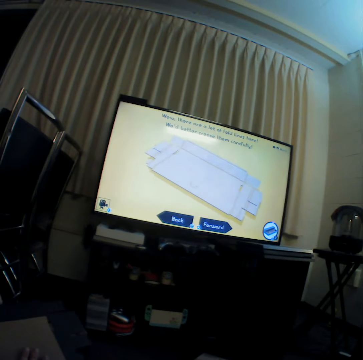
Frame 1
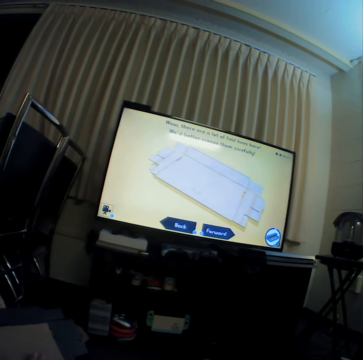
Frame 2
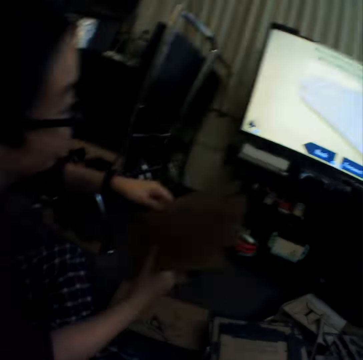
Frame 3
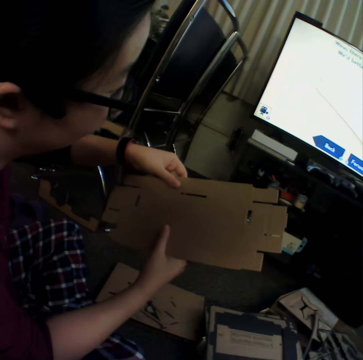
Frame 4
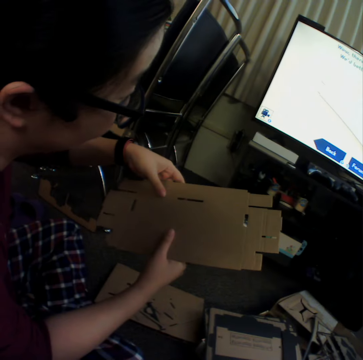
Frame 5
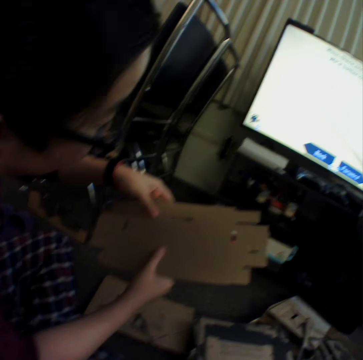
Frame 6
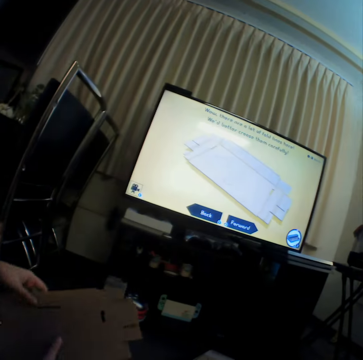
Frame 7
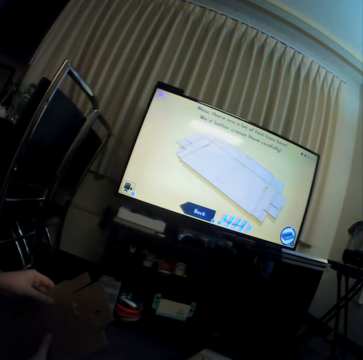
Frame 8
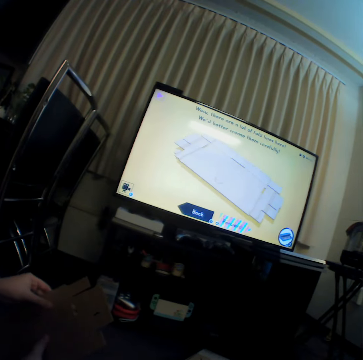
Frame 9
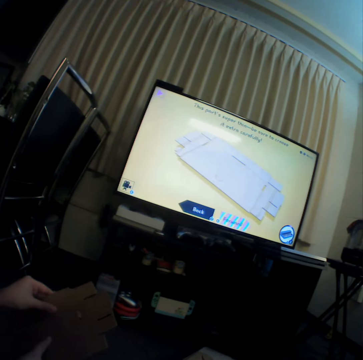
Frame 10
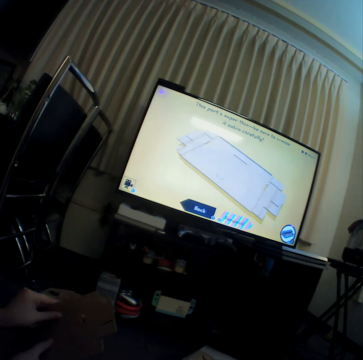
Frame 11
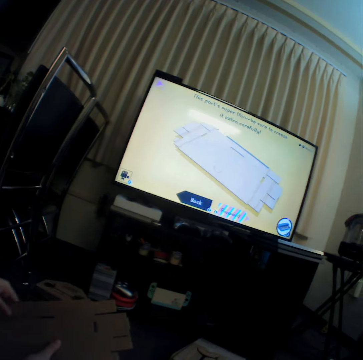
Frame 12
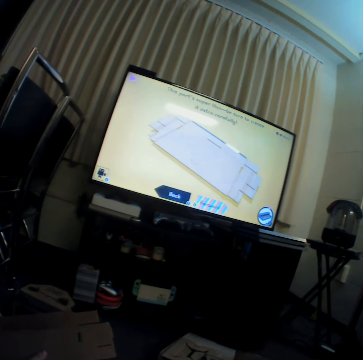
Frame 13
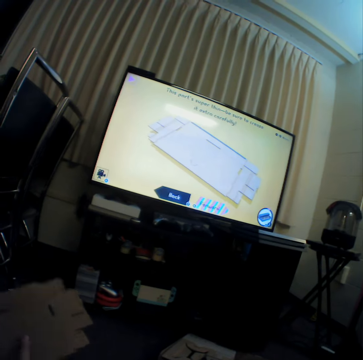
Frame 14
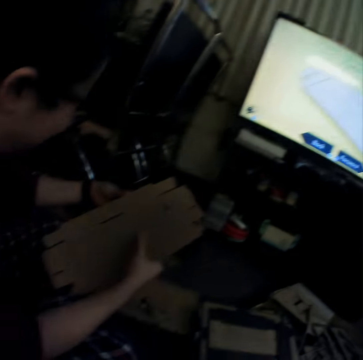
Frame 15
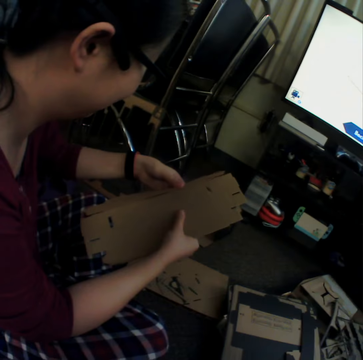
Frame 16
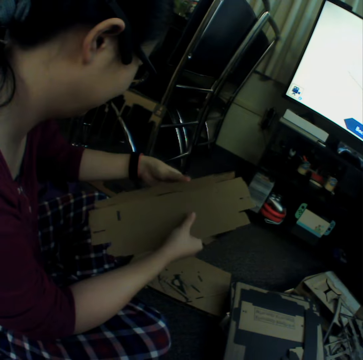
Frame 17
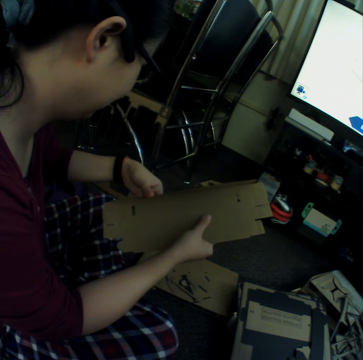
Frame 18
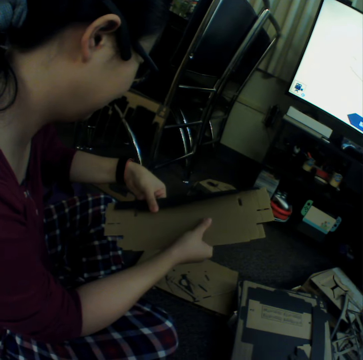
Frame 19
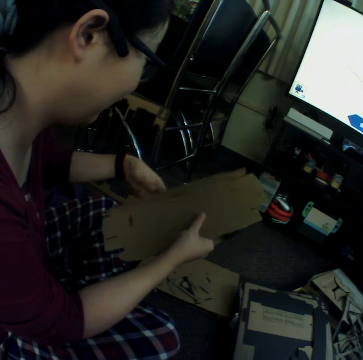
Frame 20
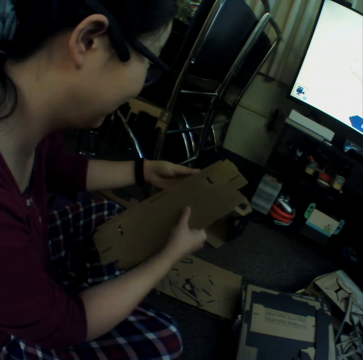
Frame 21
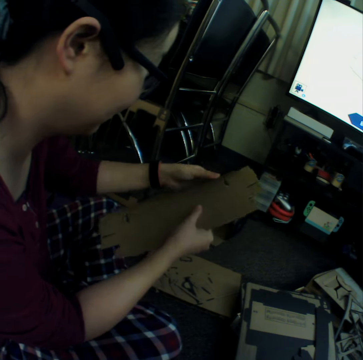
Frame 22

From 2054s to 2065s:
The camera wearer watches television. A woman holds the craft material with hands. The camera wearer watches television. The woman bends the craft material.

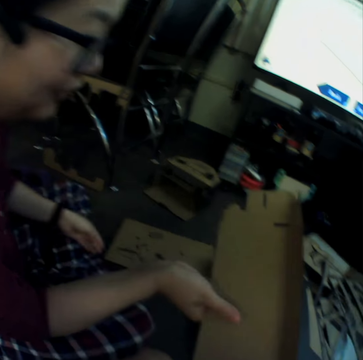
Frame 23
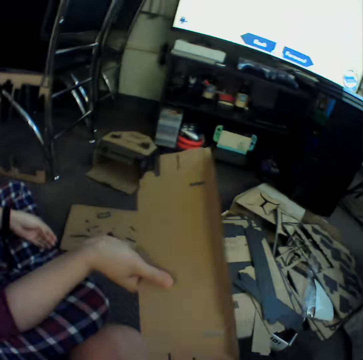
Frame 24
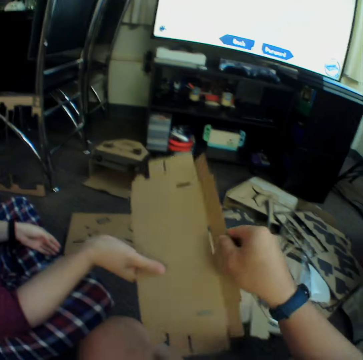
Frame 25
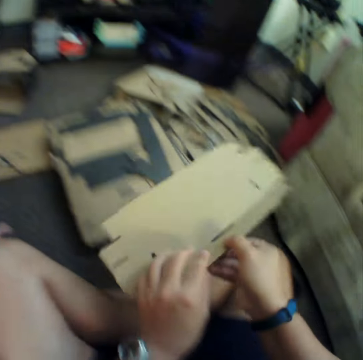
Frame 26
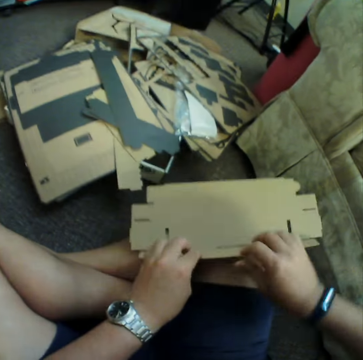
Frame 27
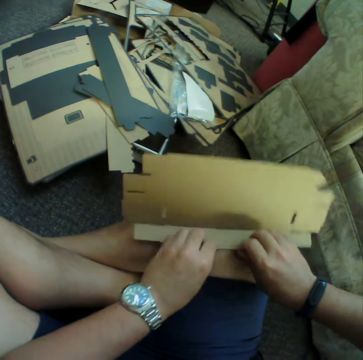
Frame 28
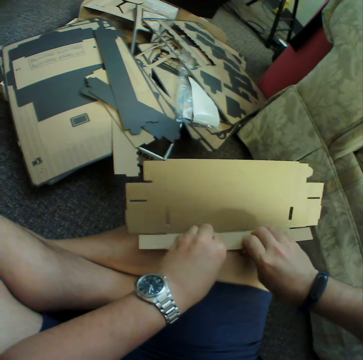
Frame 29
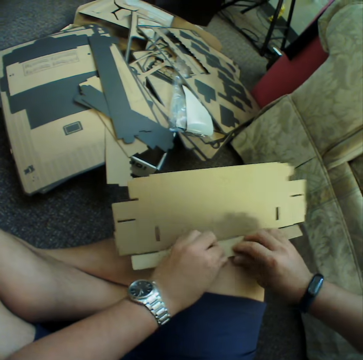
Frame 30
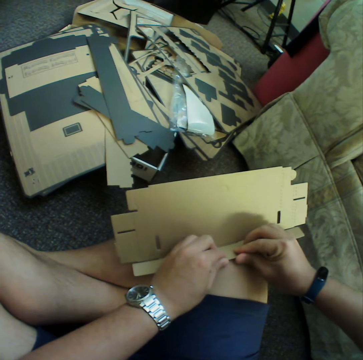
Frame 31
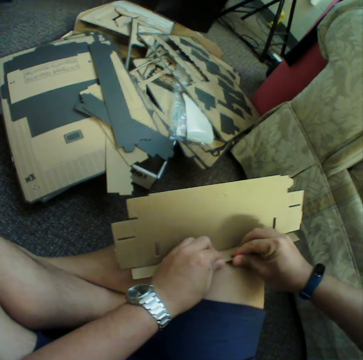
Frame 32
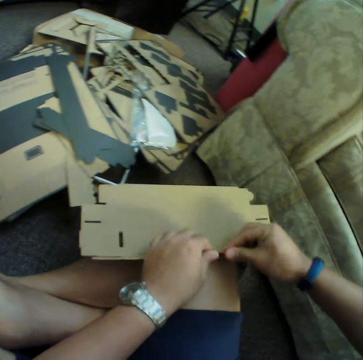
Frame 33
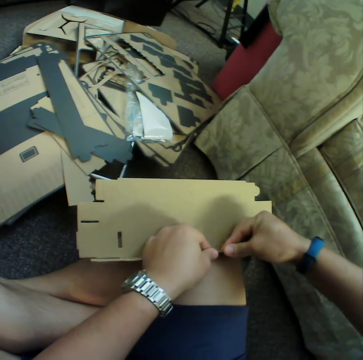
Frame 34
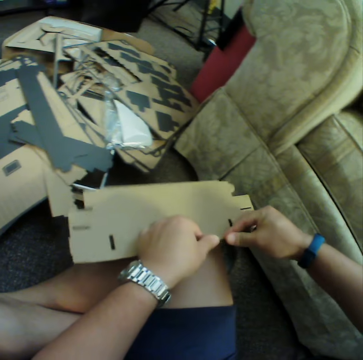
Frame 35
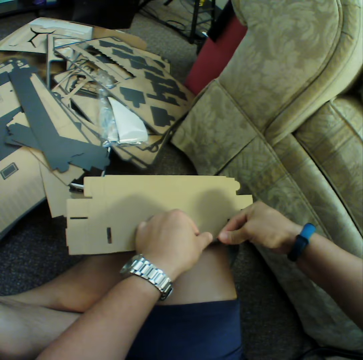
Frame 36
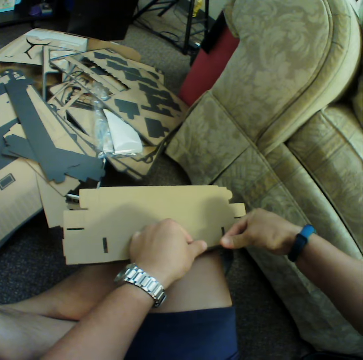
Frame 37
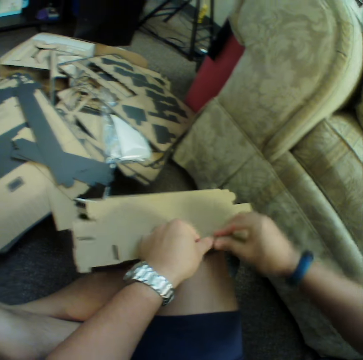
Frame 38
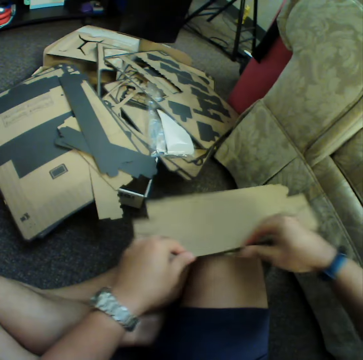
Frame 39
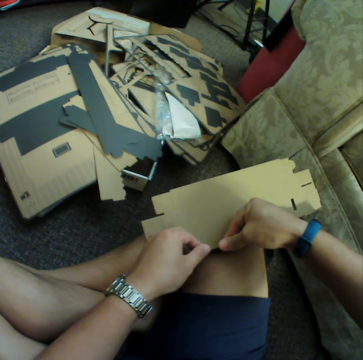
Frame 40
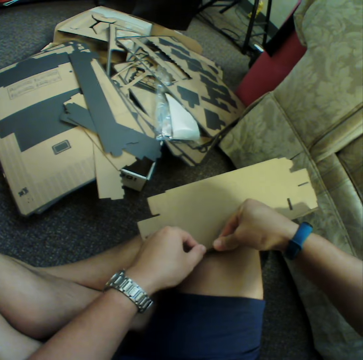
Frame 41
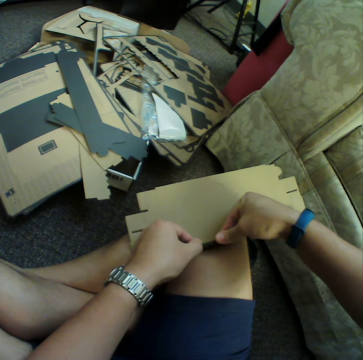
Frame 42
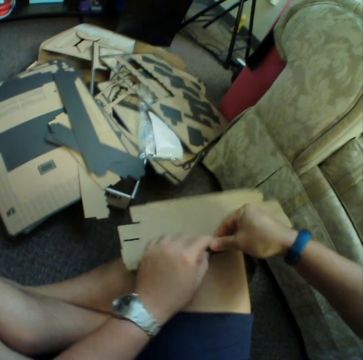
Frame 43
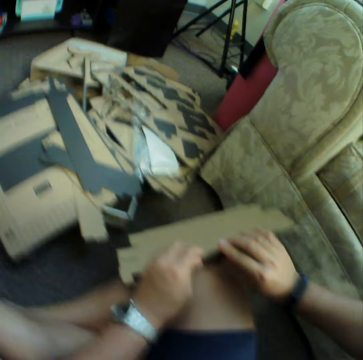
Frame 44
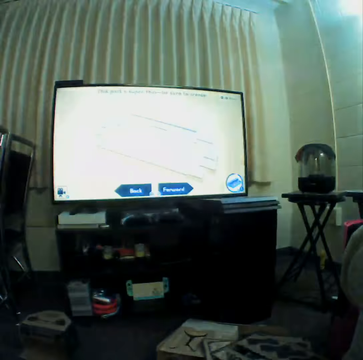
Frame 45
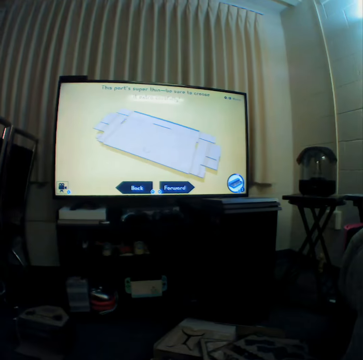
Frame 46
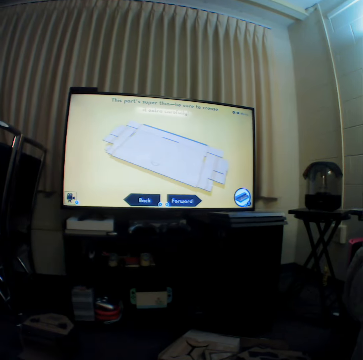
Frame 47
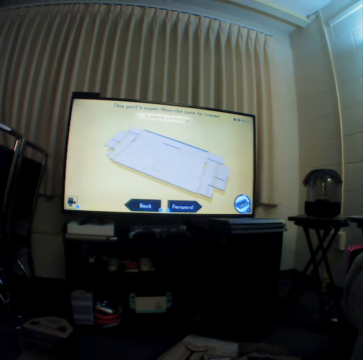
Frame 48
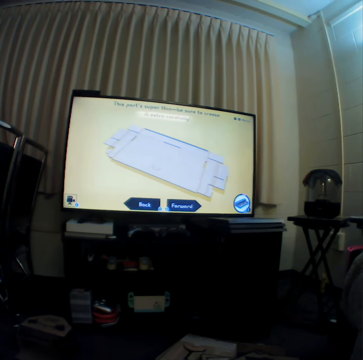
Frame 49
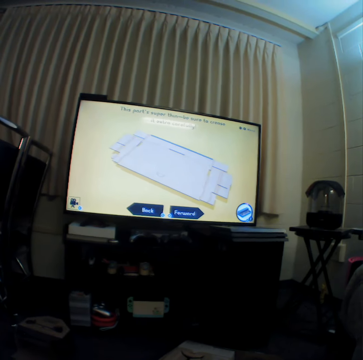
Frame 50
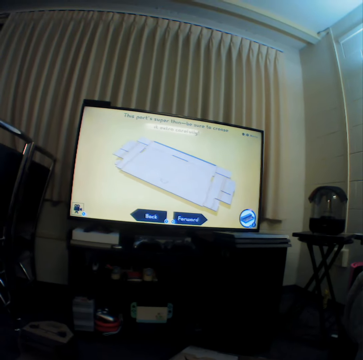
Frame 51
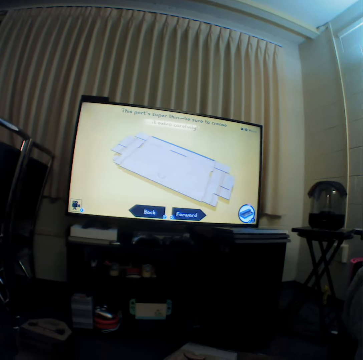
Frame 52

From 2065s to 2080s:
A woman gives the camera wearer a craft material. The camera wearer folds the craft material. They watch television.

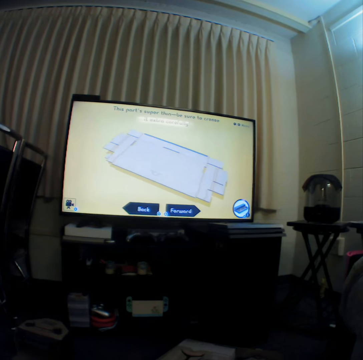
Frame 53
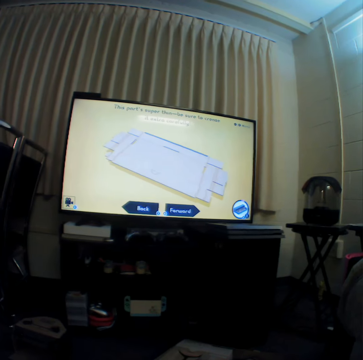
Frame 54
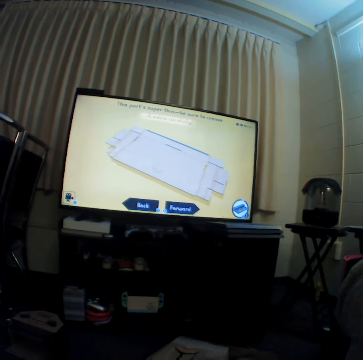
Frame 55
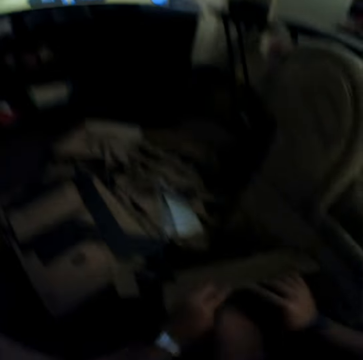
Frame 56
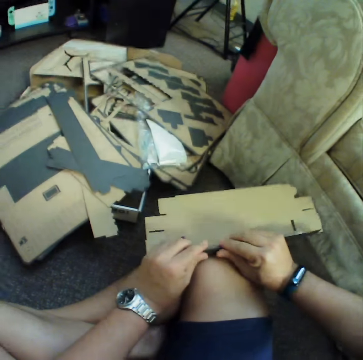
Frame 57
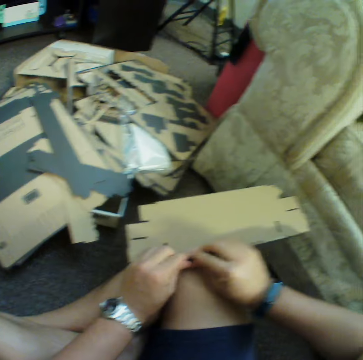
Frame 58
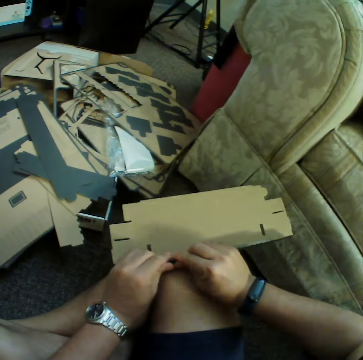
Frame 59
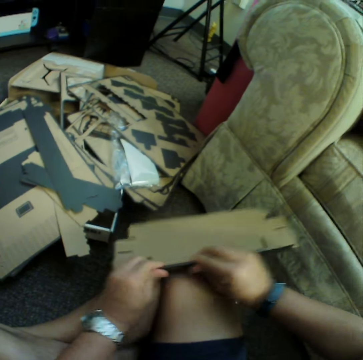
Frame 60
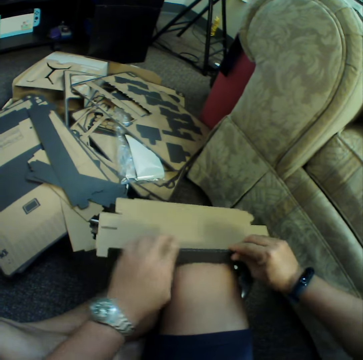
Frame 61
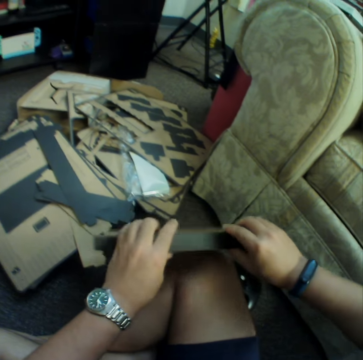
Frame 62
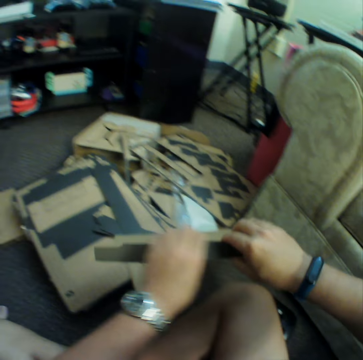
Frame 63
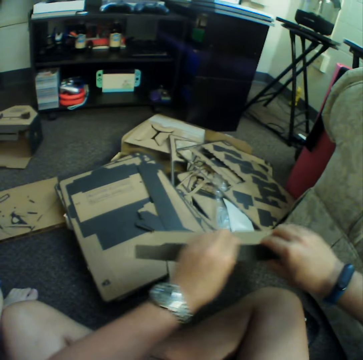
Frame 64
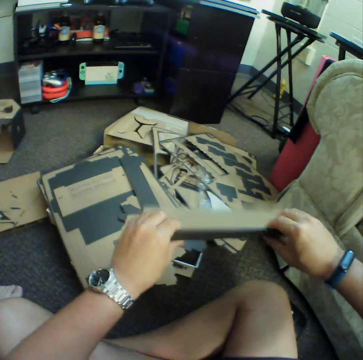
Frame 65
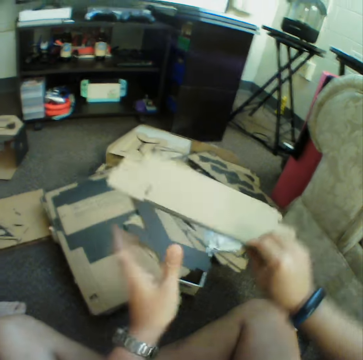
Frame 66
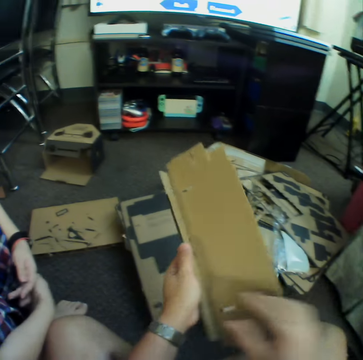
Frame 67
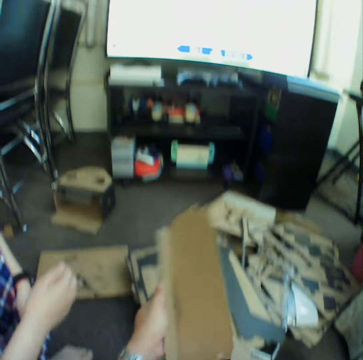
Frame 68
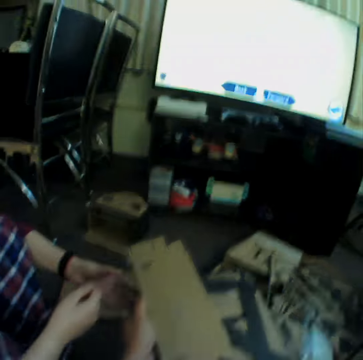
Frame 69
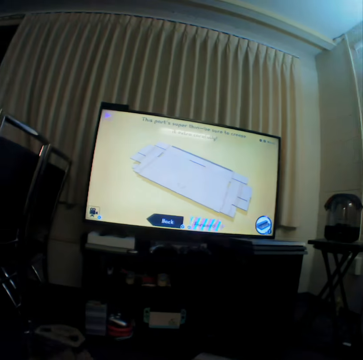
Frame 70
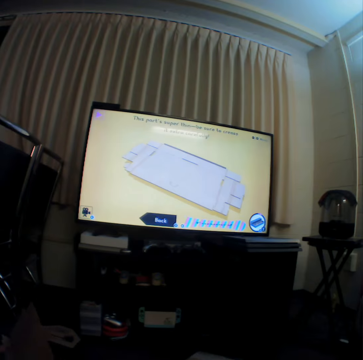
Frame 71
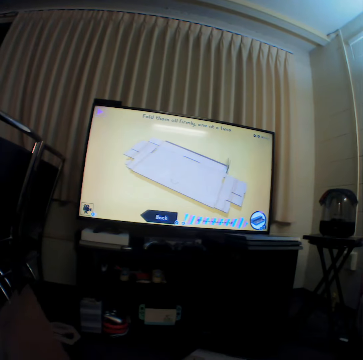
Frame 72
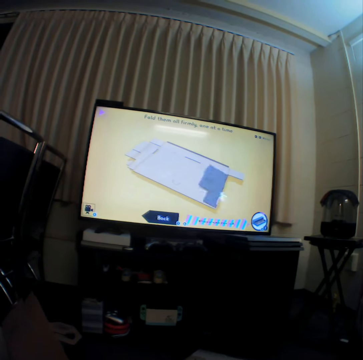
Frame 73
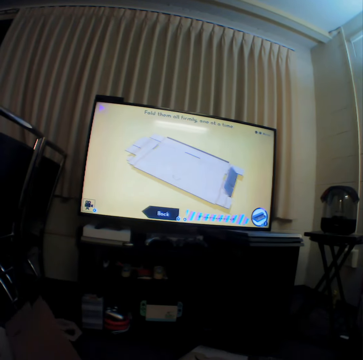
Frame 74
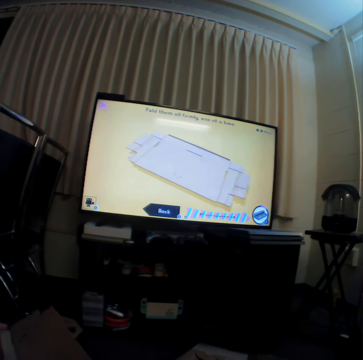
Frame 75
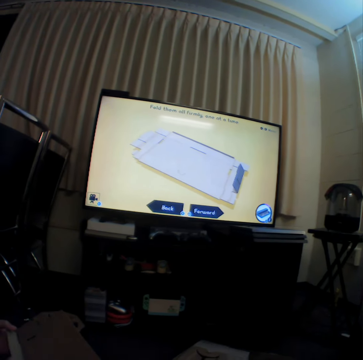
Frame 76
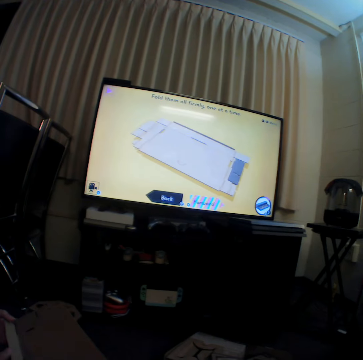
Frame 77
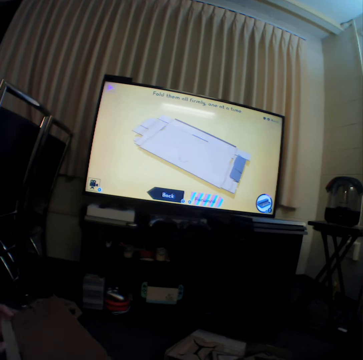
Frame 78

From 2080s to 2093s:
The camera wearer folds the craft material. They give a woman the craft material. They watch television.
